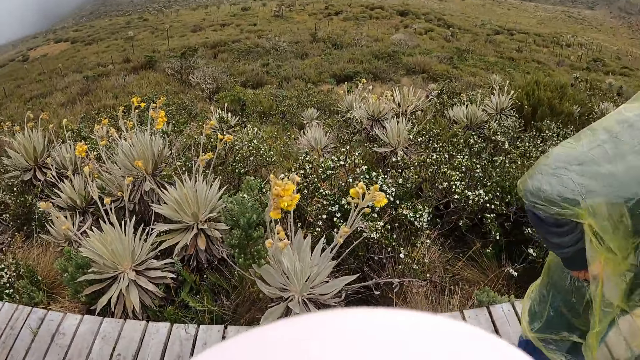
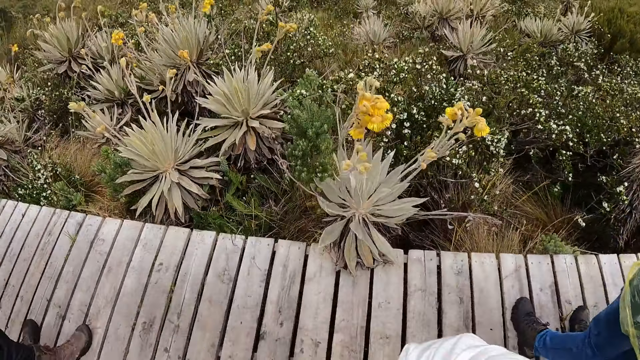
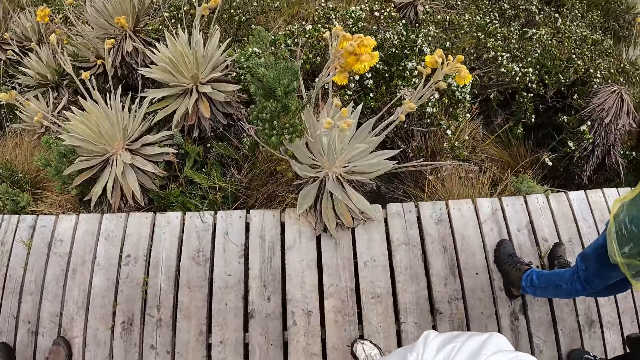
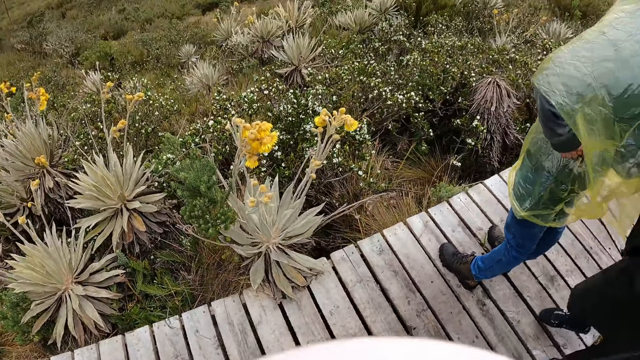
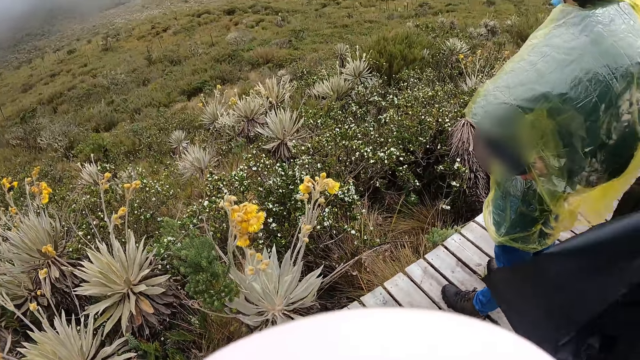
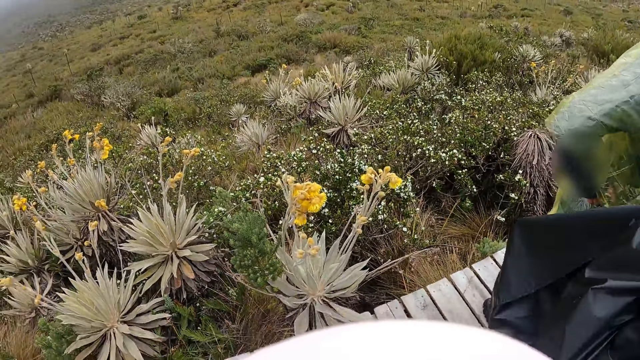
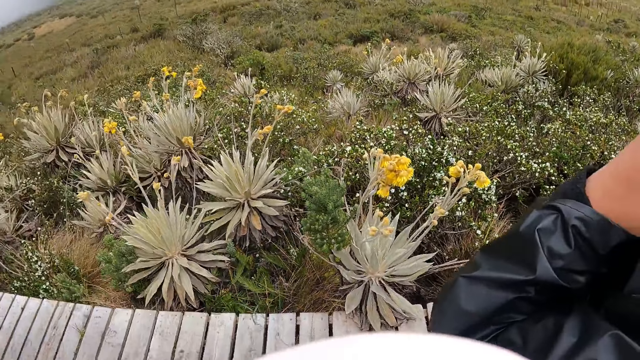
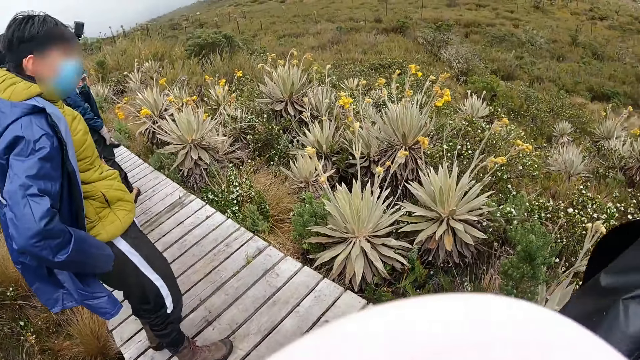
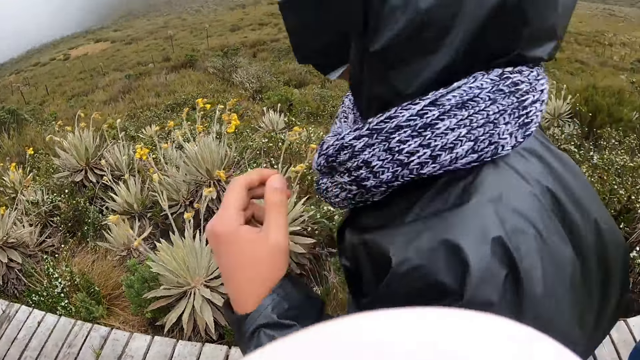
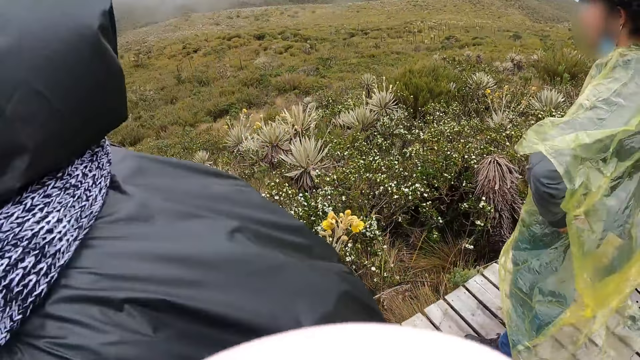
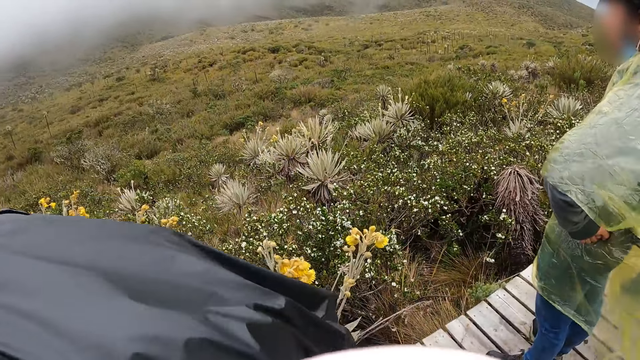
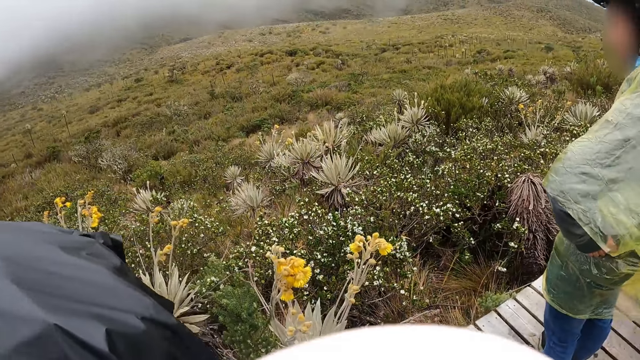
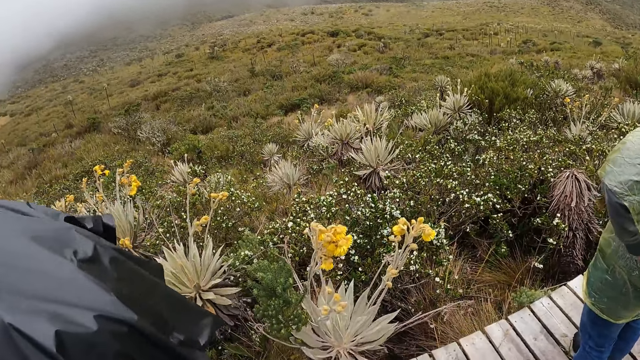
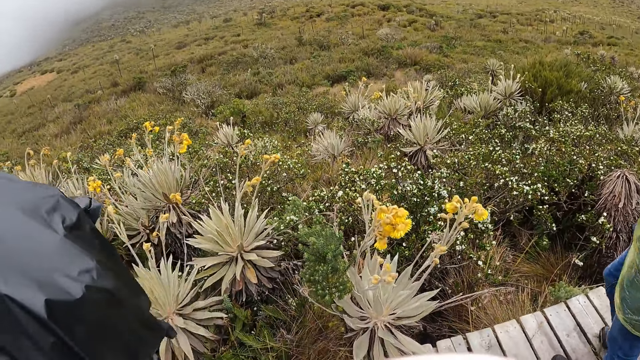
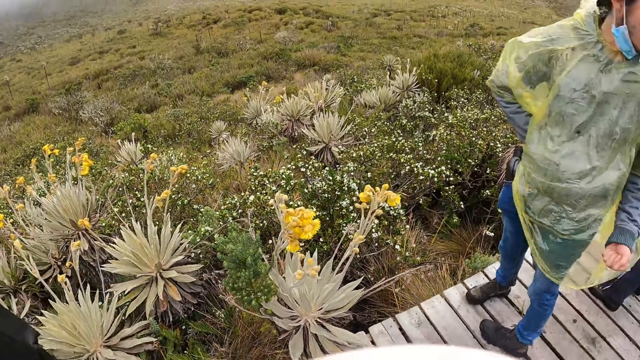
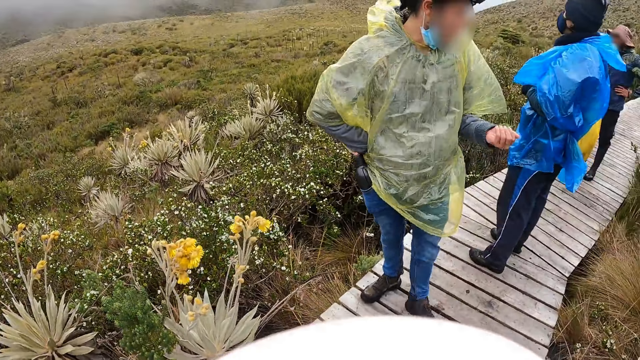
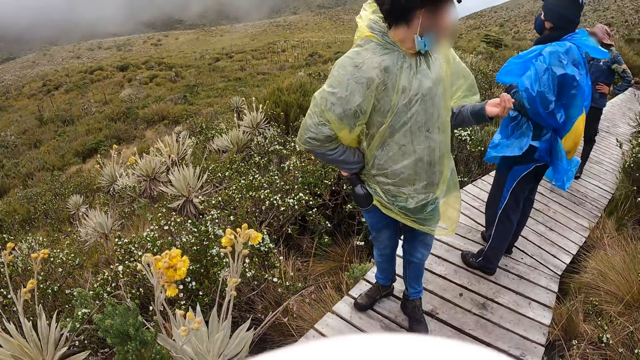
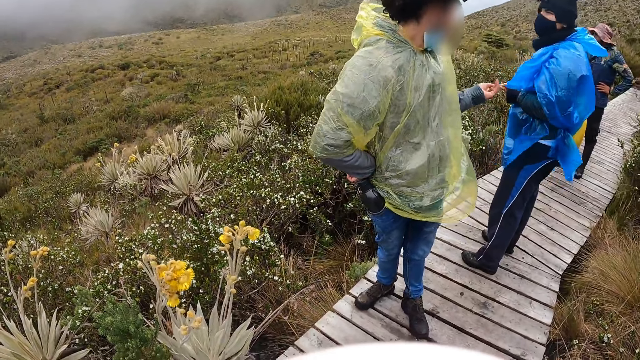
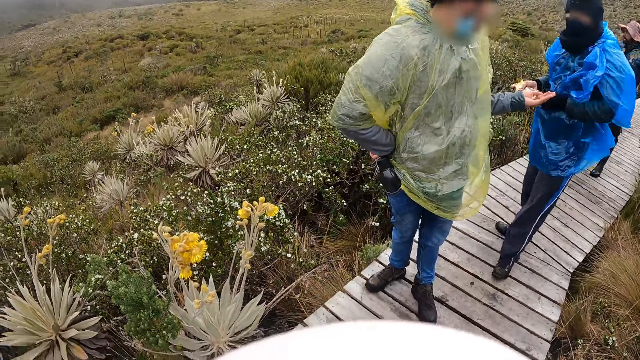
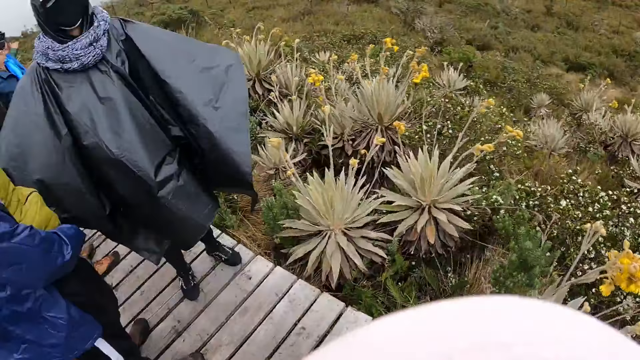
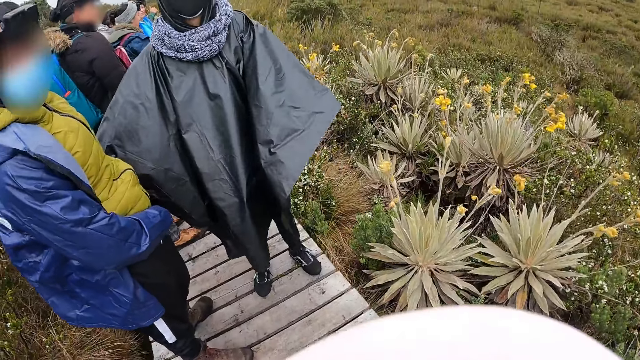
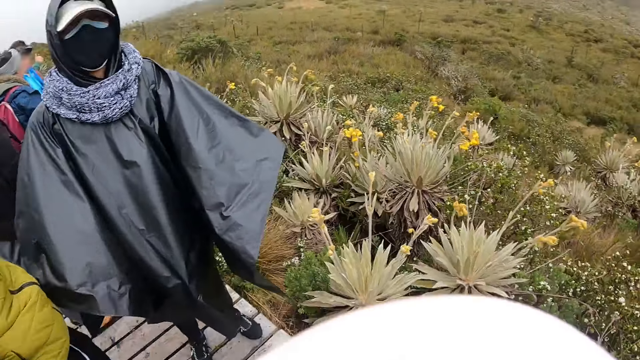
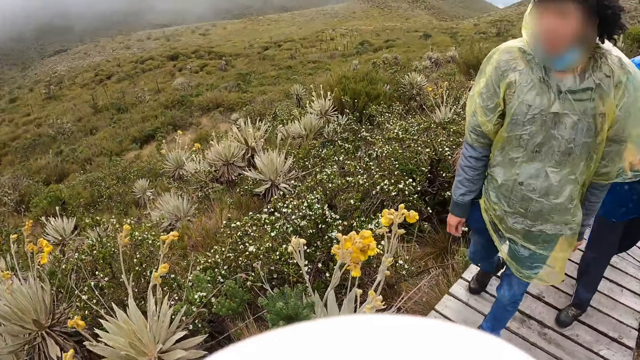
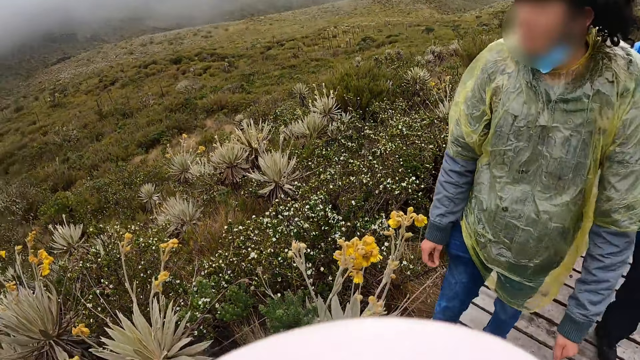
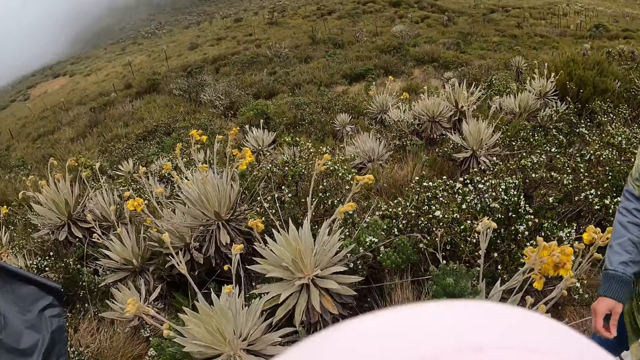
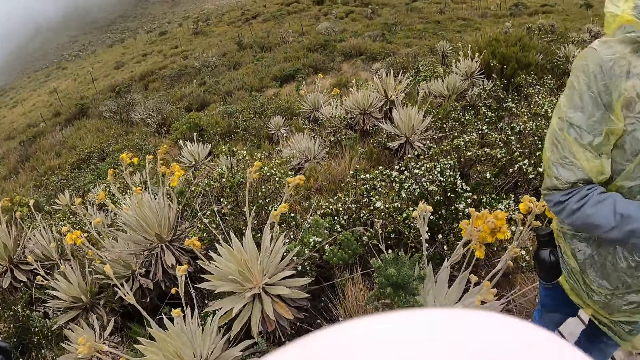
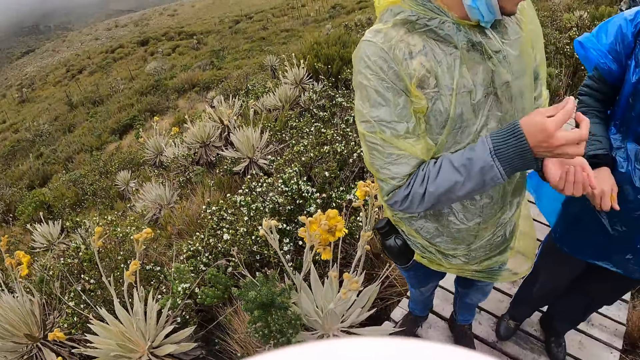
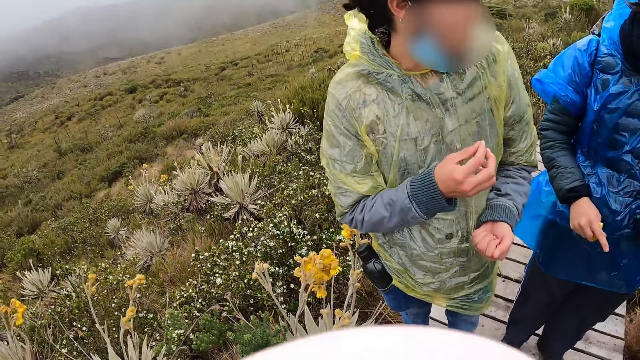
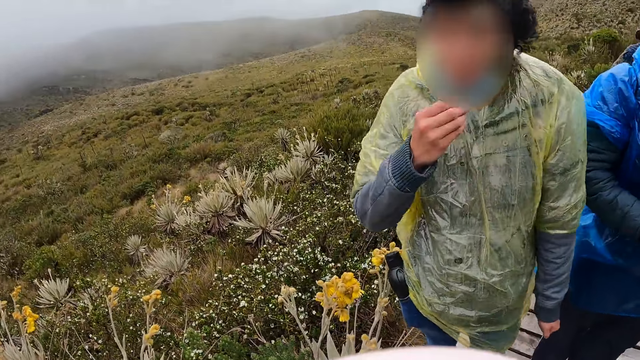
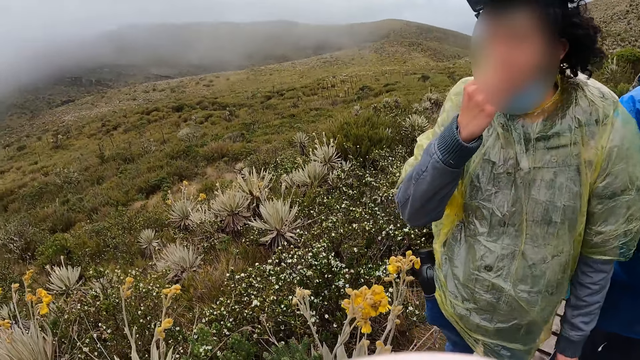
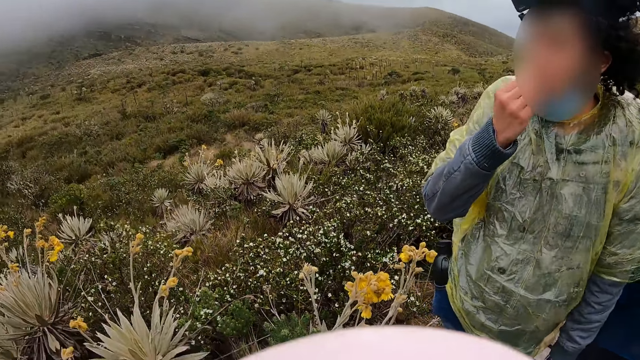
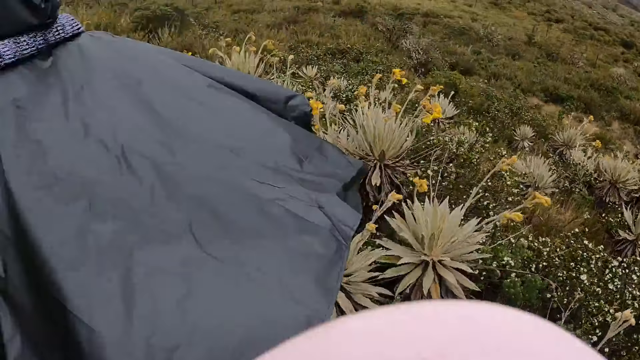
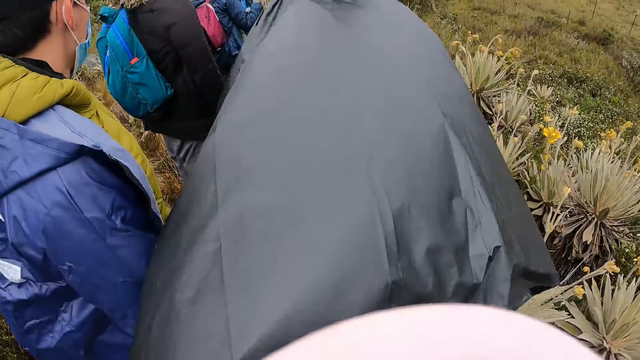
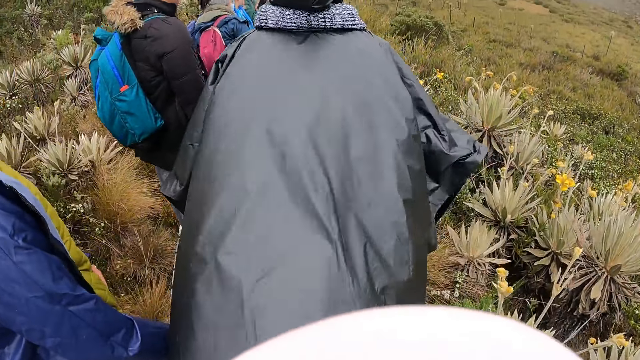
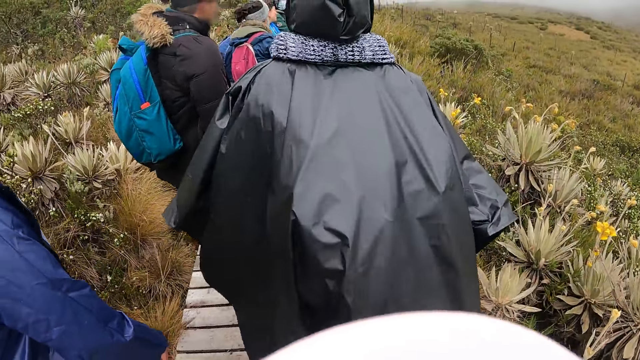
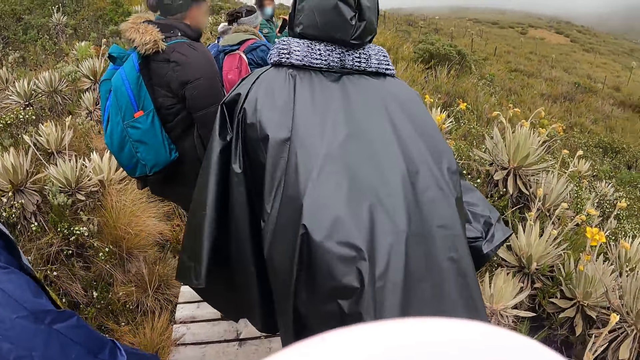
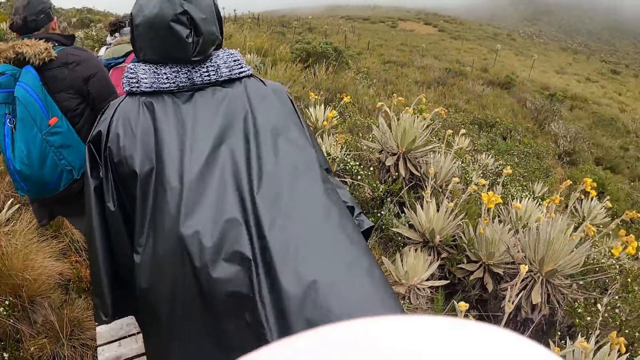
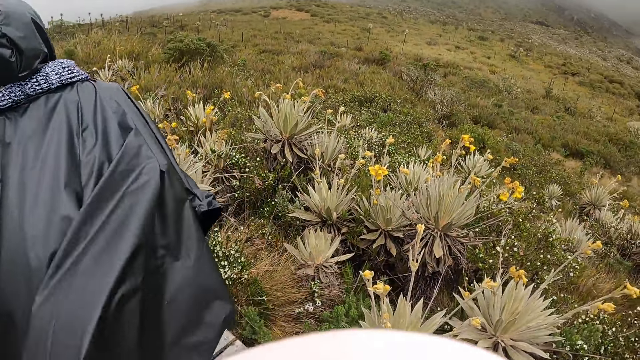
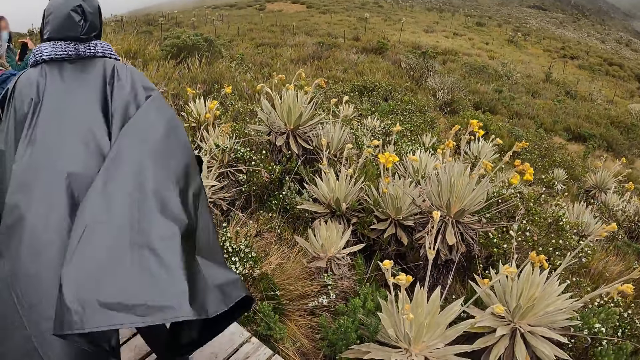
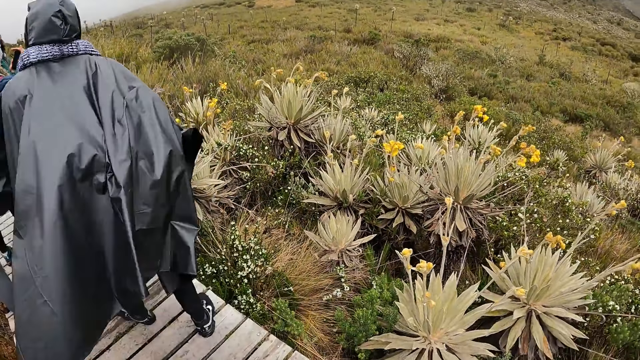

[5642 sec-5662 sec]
The camera wearer looks around the bushes. A man interacts with another man. The camera wearer interacts with the group of people on the wooden path on the hill. The first man picks a groundnut from his left hand with his right hand. He eats the groundnut in his right hand.
